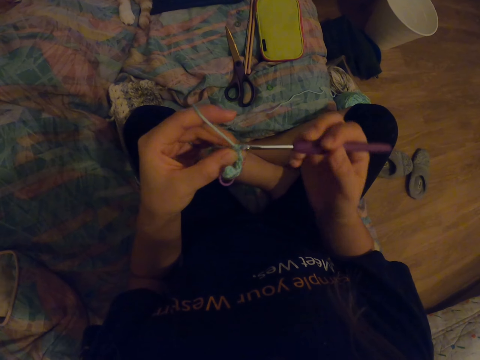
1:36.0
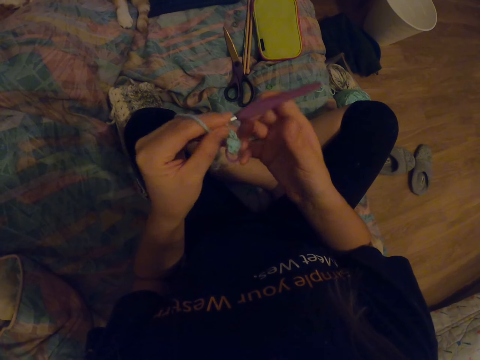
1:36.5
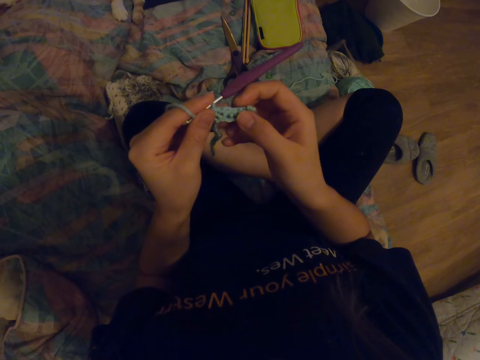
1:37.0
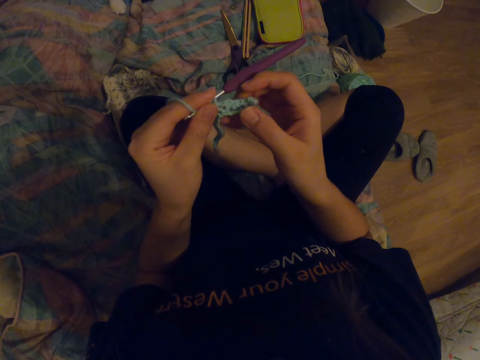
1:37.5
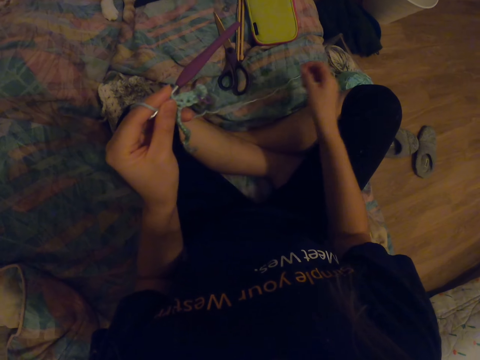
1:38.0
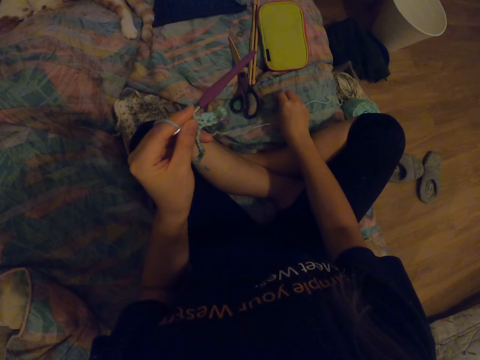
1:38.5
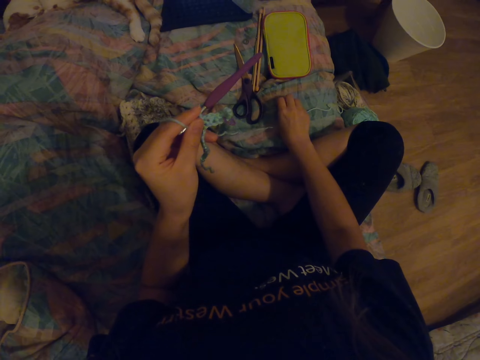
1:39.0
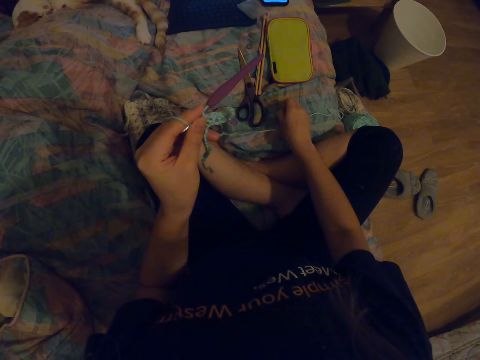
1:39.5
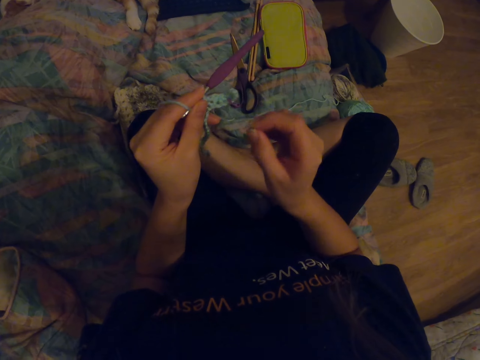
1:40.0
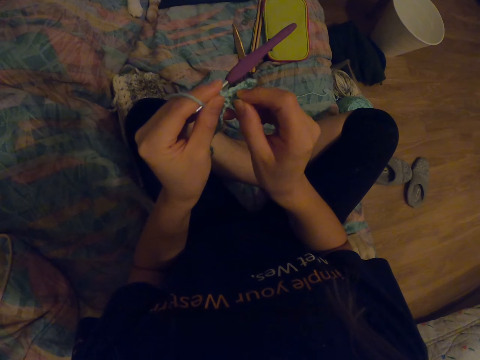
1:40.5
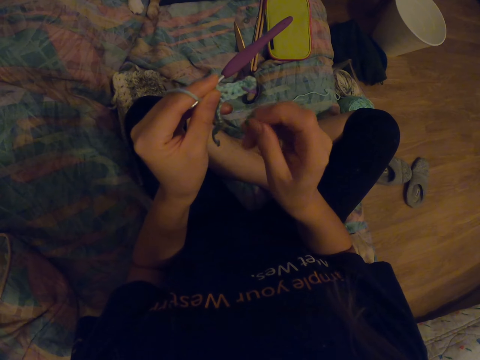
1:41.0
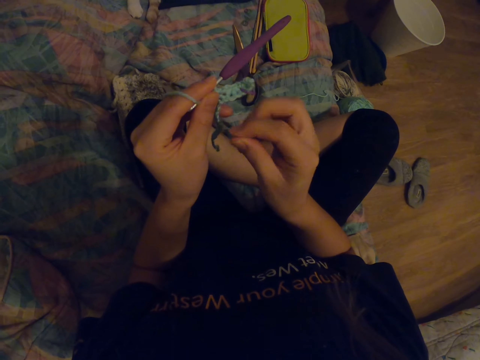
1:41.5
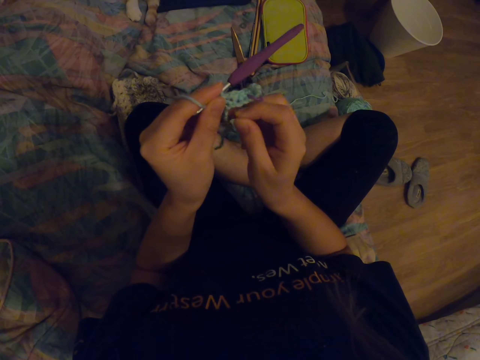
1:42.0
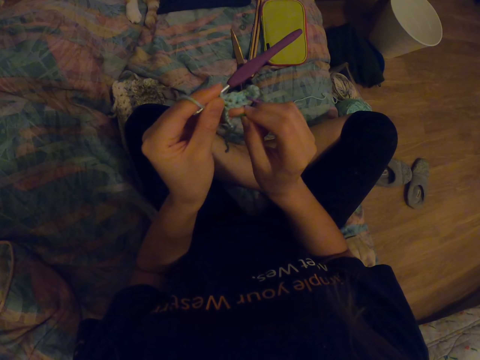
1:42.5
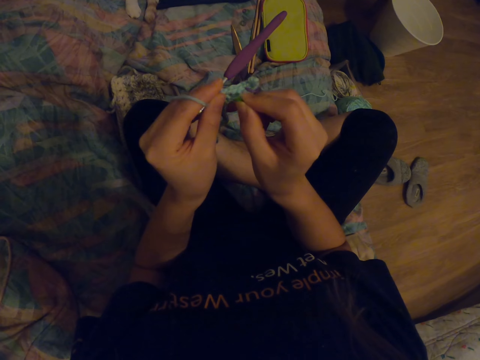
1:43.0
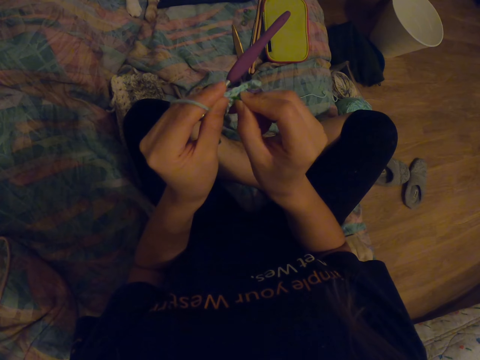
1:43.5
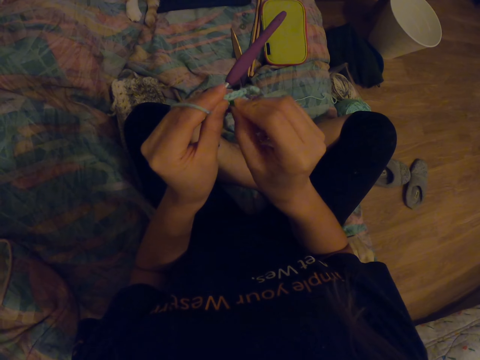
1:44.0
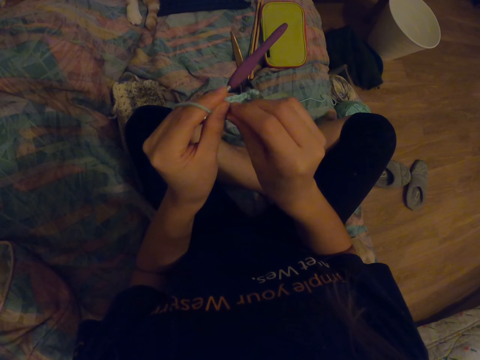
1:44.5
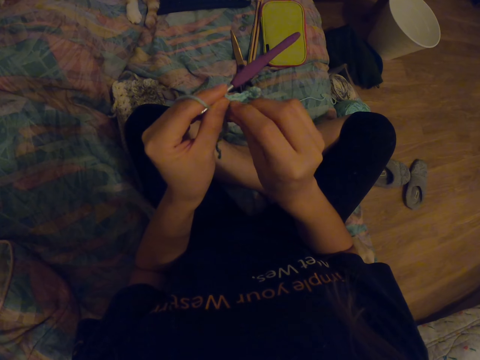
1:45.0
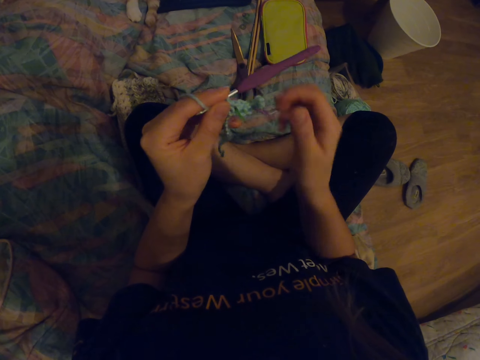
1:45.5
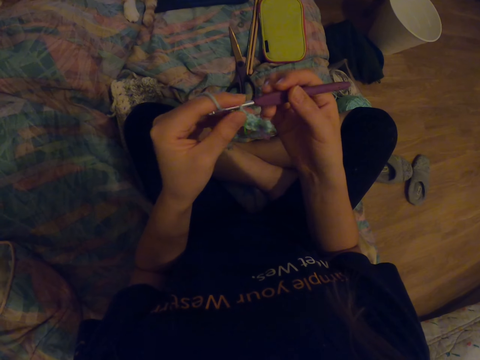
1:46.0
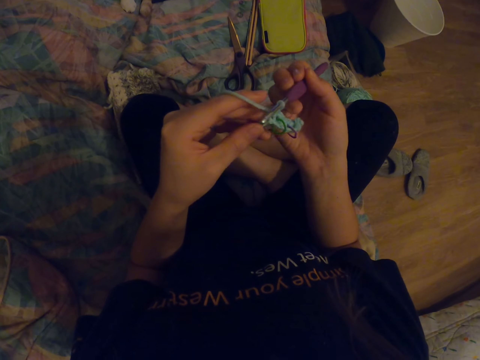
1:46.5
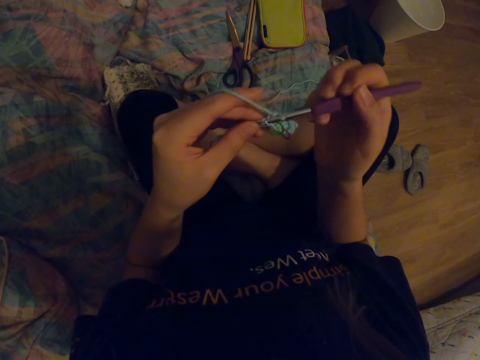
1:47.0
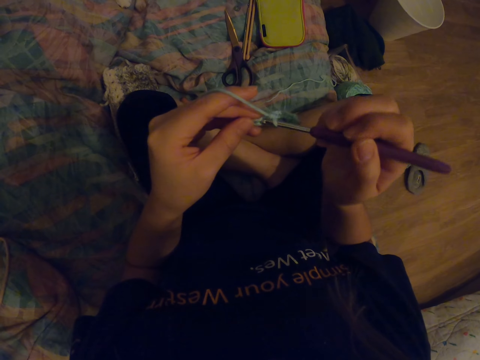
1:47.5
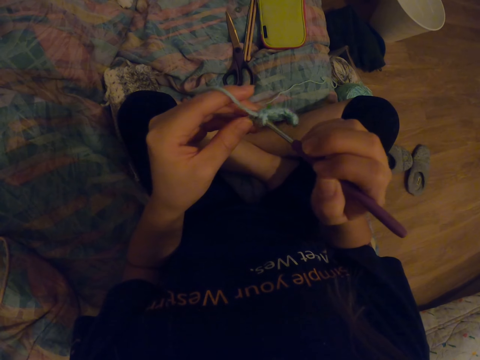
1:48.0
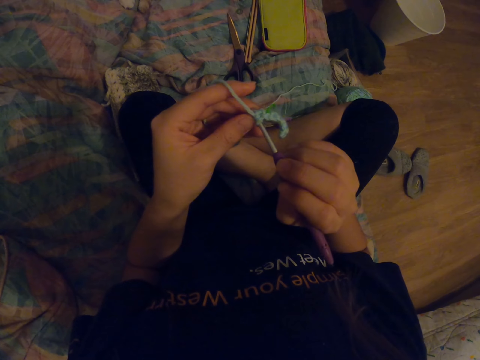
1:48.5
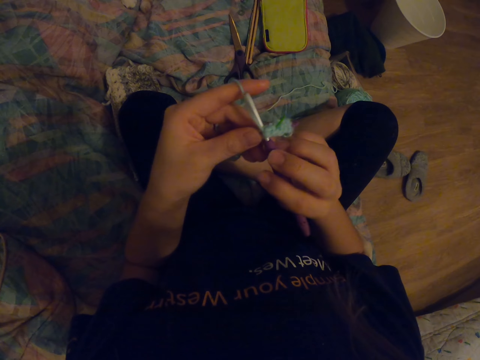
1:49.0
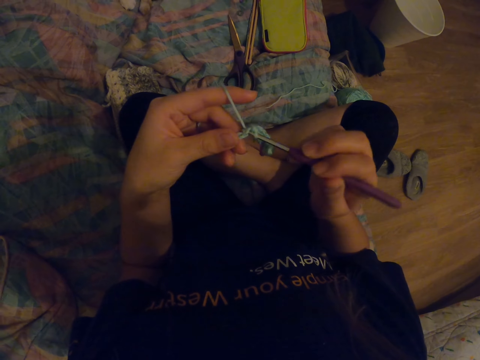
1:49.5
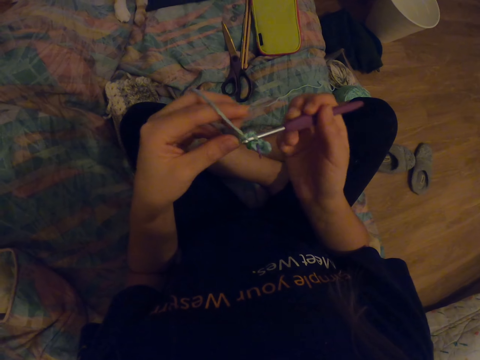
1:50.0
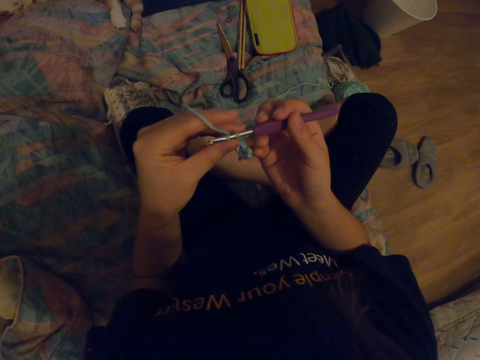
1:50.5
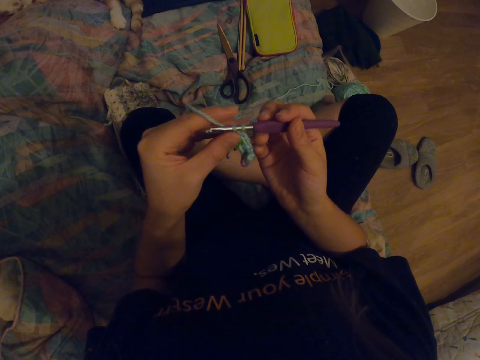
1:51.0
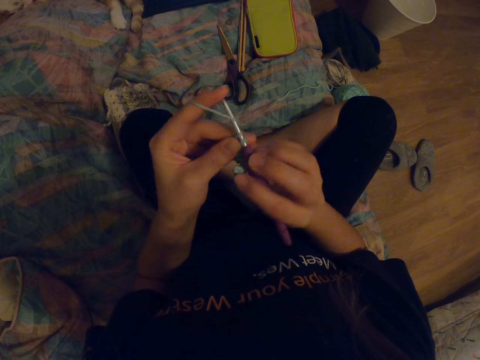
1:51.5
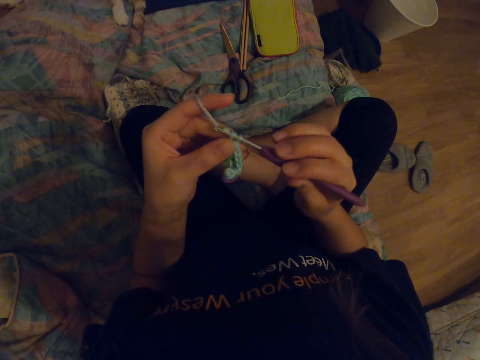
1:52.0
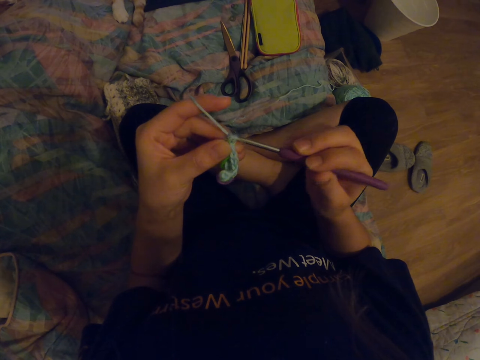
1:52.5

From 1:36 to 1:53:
The camera wearer looks at the fabric. They pick the plastic on the bed. They fix the plastic in the yarn. They knit the fabric with a crochet hook.

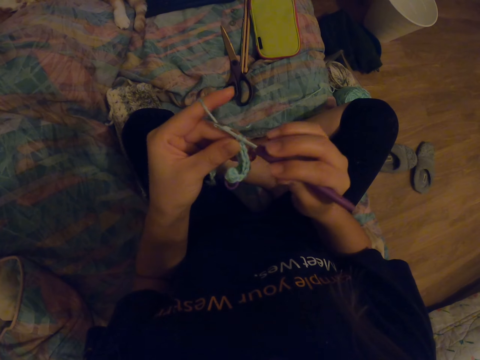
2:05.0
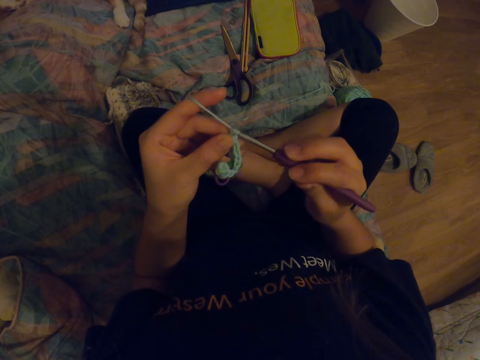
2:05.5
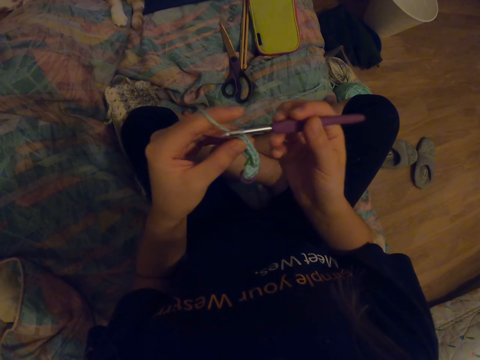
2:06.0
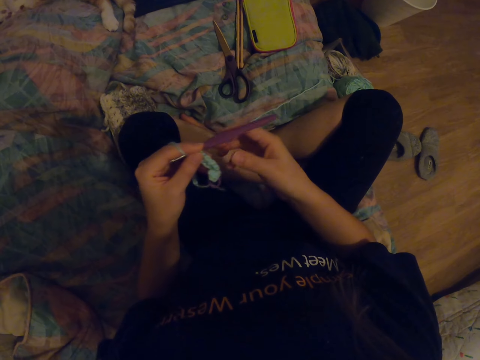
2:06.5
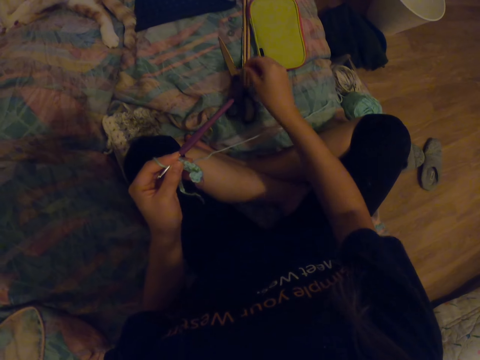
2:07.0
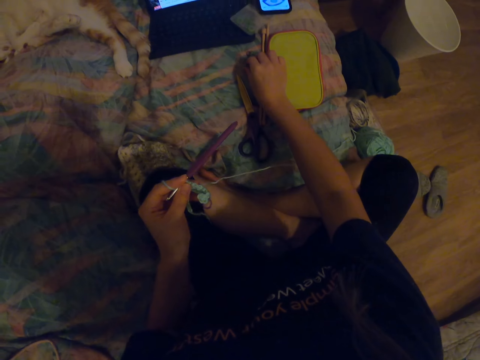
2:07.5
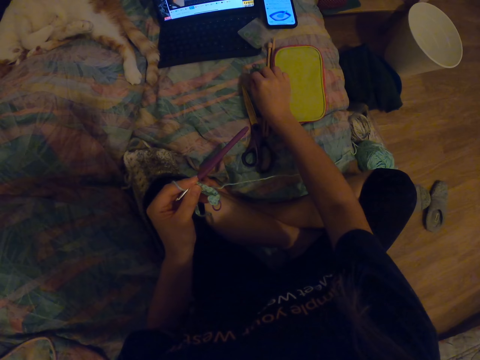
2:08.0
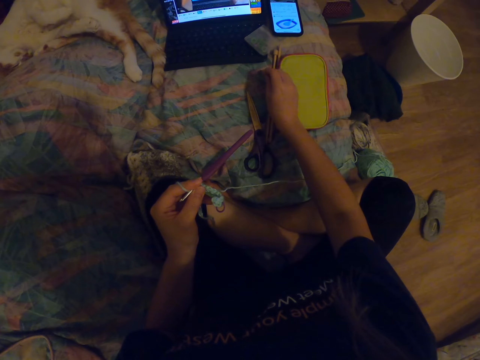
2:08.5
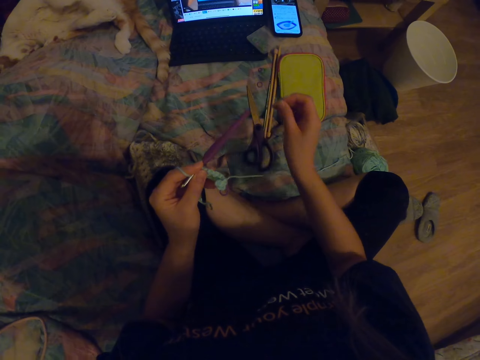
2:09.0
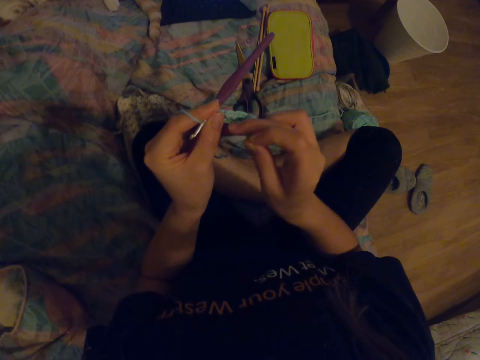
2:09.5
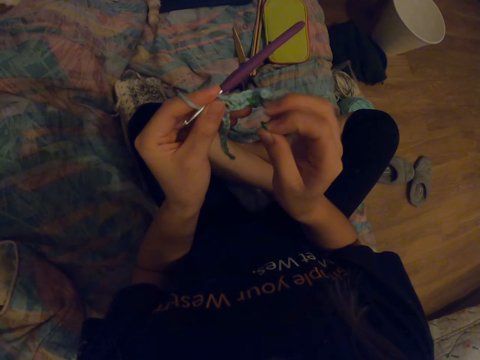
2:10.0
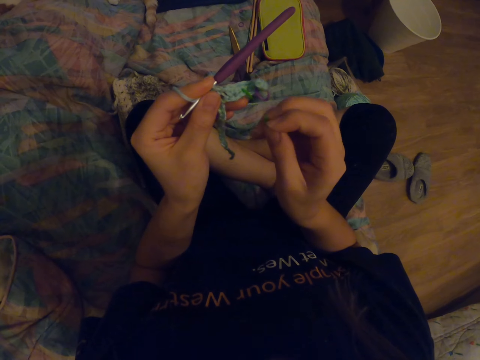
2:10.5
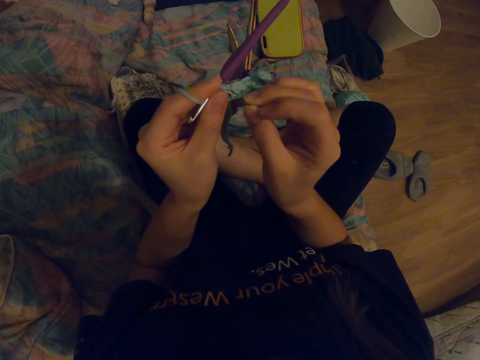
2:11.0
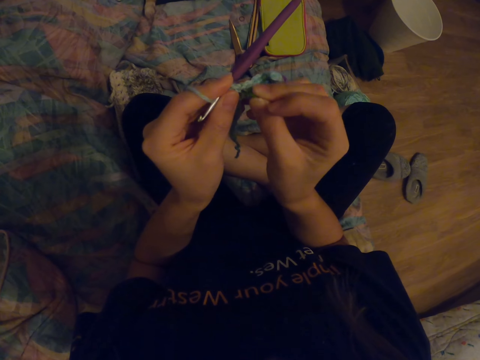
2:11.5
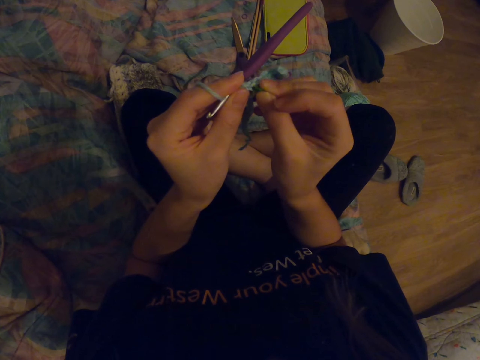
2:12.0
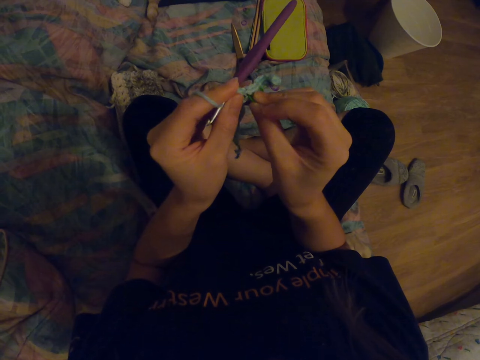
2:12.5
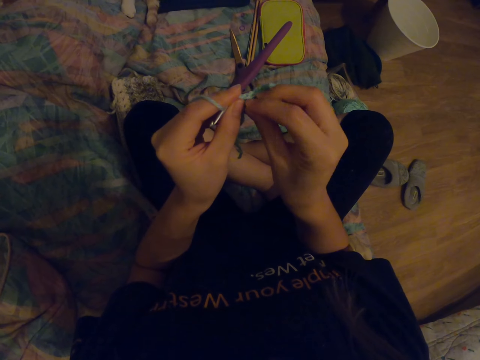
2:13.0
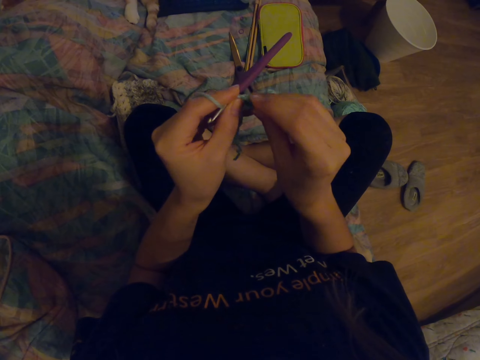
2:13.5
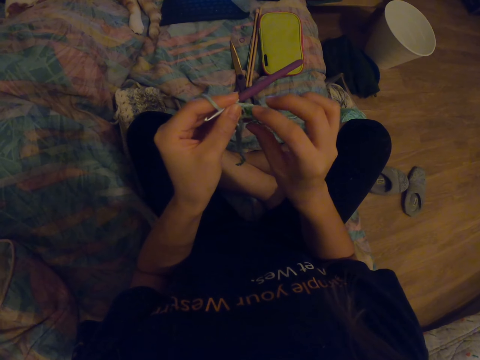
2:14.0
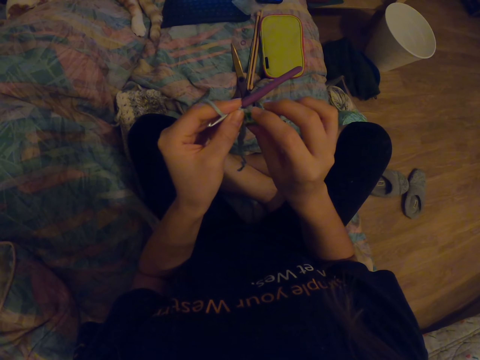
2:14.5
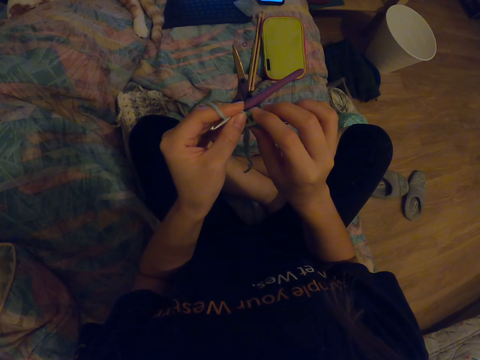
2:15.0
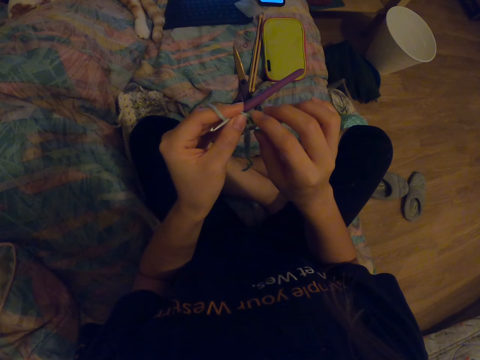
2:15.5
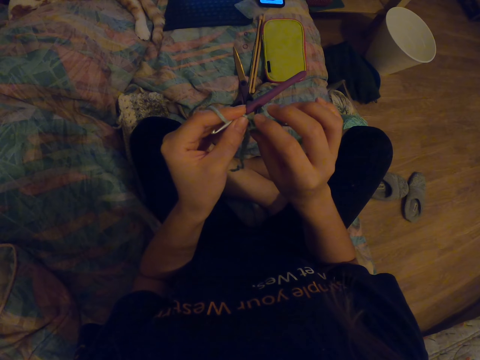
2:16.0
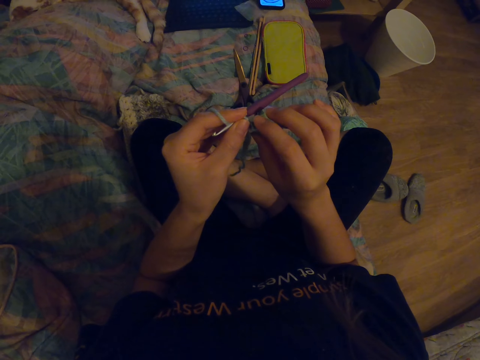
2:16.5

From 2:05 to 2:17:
The camera wearer picks the plastic on the bed. They fix the plastic in the yarn.
